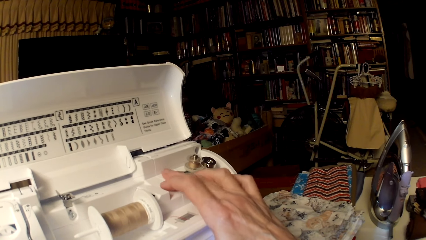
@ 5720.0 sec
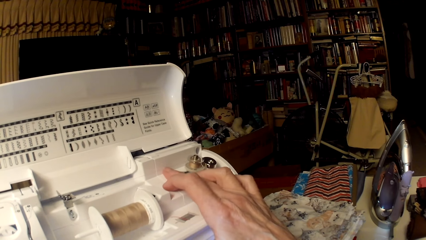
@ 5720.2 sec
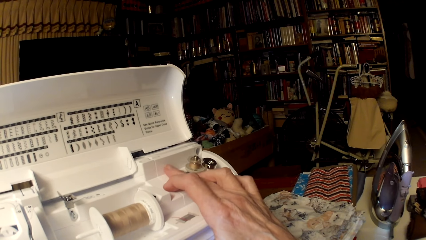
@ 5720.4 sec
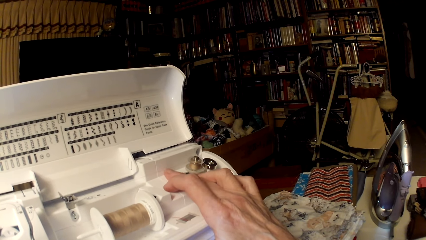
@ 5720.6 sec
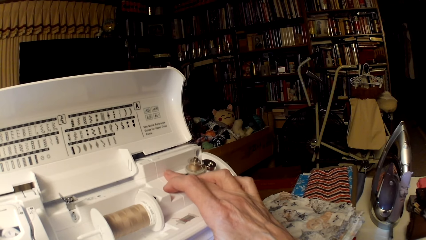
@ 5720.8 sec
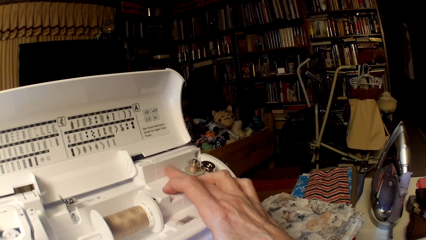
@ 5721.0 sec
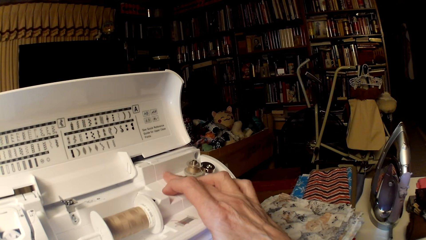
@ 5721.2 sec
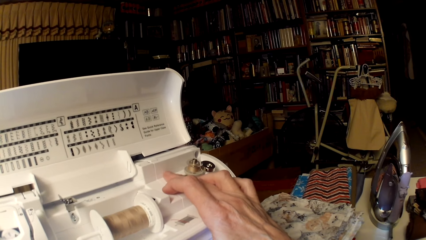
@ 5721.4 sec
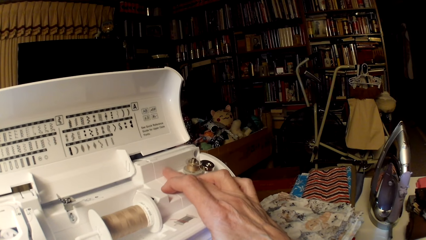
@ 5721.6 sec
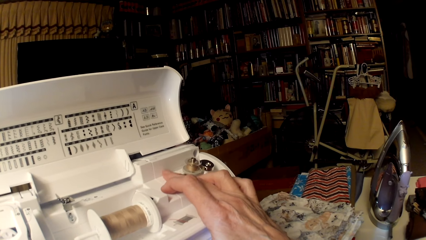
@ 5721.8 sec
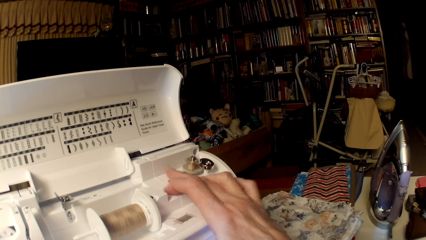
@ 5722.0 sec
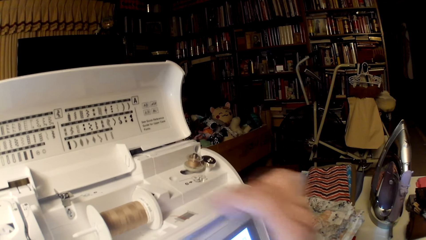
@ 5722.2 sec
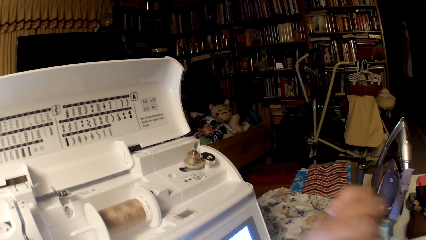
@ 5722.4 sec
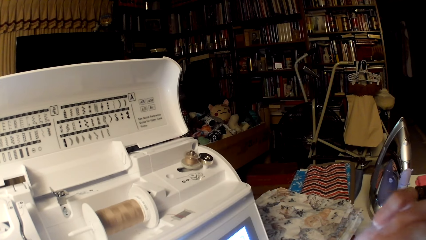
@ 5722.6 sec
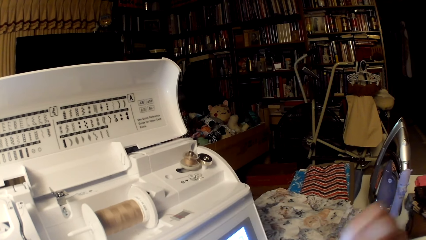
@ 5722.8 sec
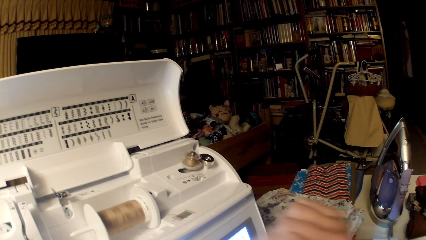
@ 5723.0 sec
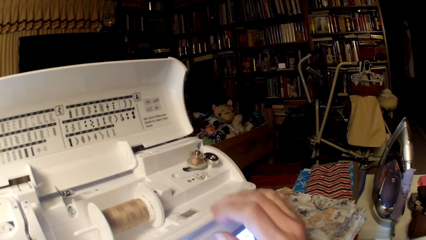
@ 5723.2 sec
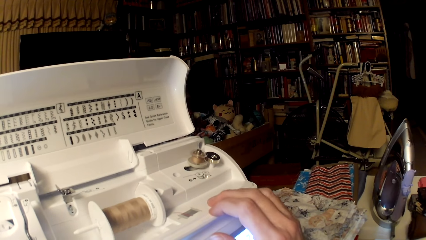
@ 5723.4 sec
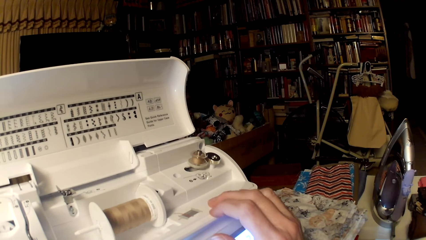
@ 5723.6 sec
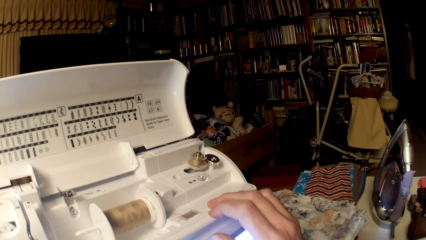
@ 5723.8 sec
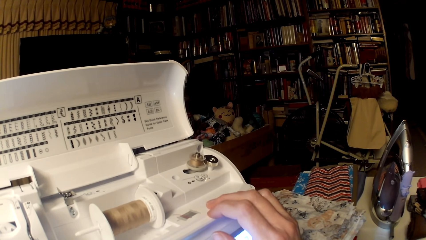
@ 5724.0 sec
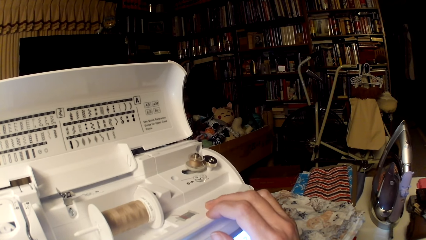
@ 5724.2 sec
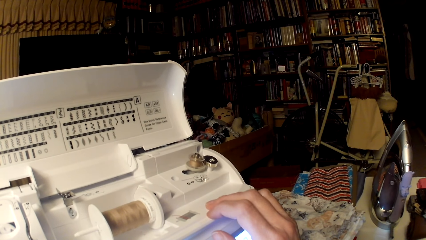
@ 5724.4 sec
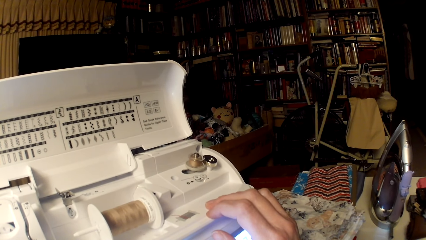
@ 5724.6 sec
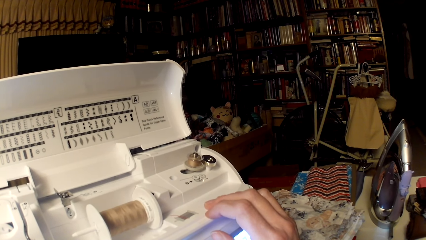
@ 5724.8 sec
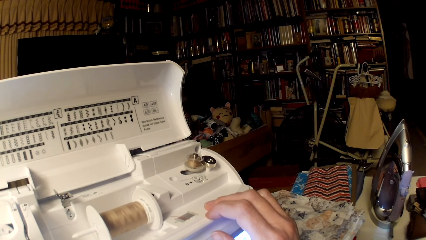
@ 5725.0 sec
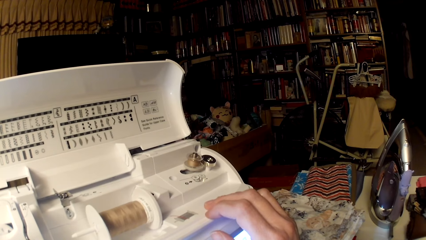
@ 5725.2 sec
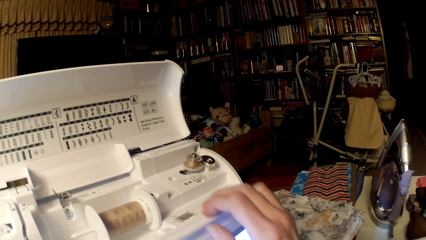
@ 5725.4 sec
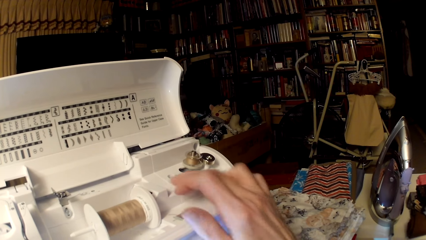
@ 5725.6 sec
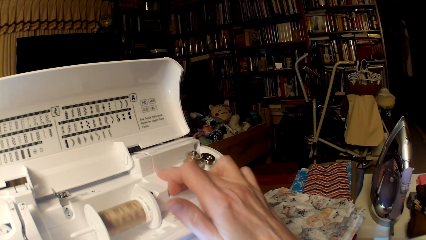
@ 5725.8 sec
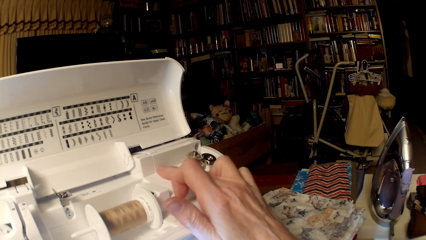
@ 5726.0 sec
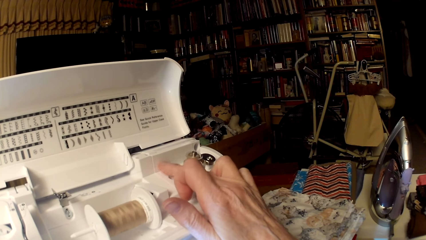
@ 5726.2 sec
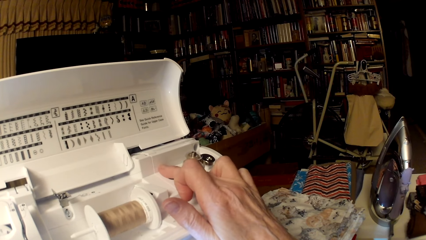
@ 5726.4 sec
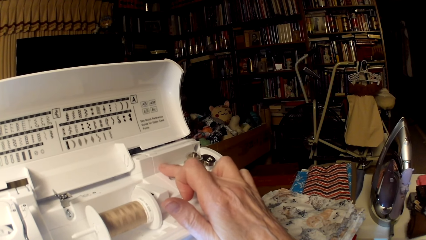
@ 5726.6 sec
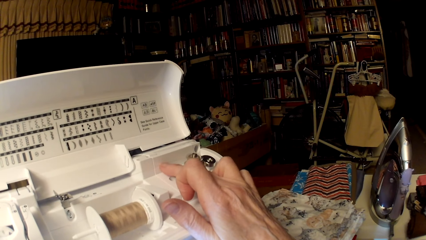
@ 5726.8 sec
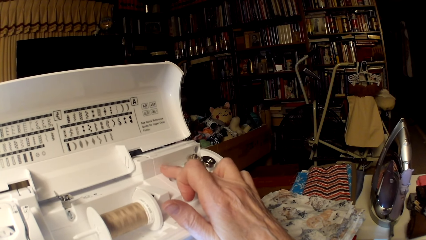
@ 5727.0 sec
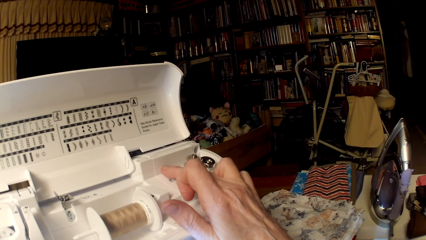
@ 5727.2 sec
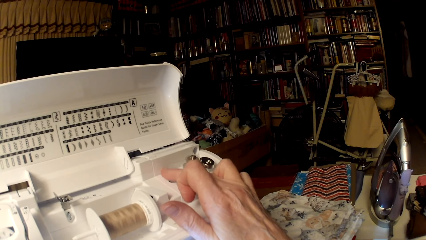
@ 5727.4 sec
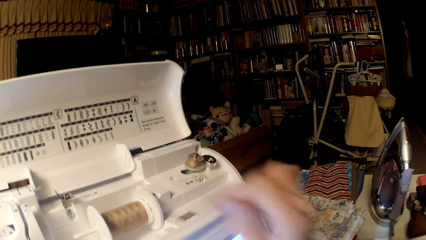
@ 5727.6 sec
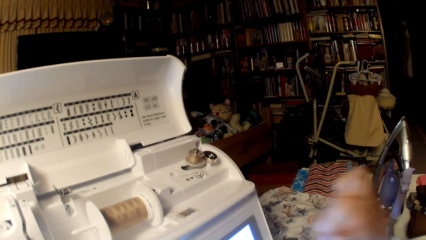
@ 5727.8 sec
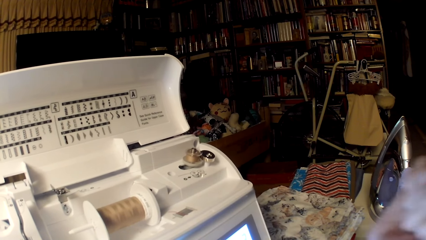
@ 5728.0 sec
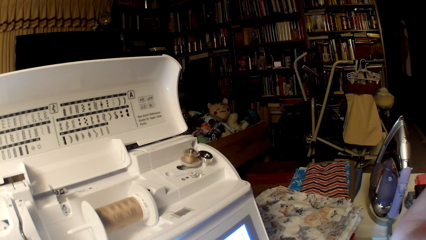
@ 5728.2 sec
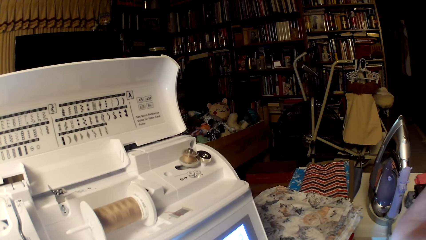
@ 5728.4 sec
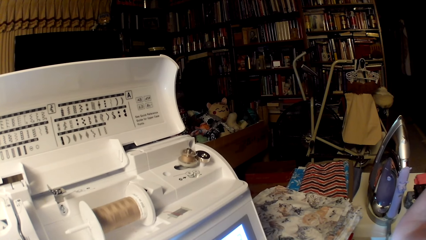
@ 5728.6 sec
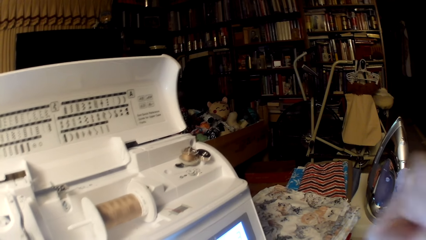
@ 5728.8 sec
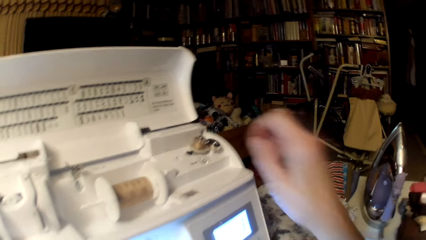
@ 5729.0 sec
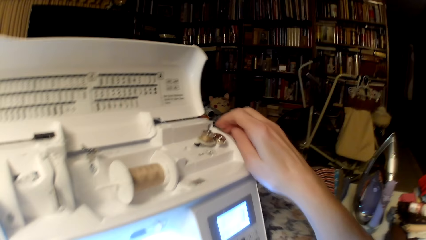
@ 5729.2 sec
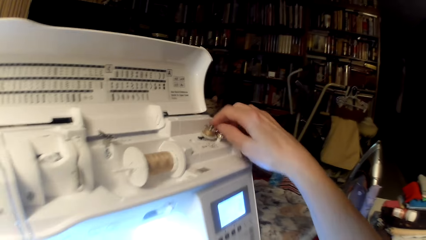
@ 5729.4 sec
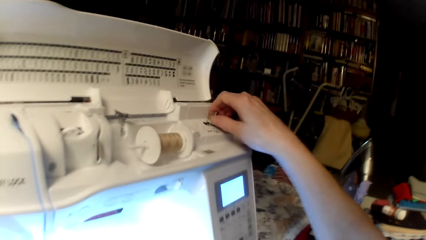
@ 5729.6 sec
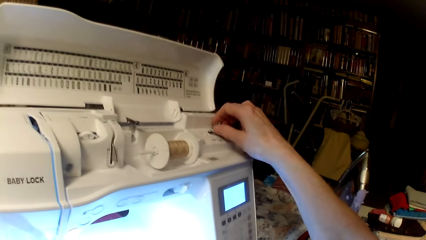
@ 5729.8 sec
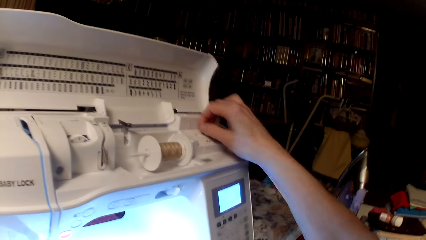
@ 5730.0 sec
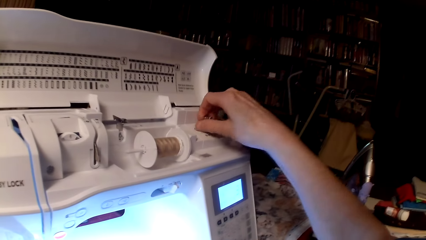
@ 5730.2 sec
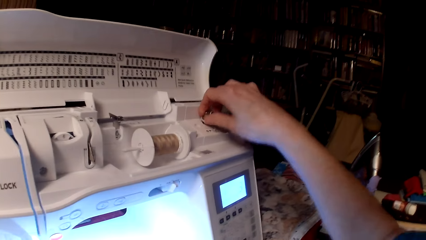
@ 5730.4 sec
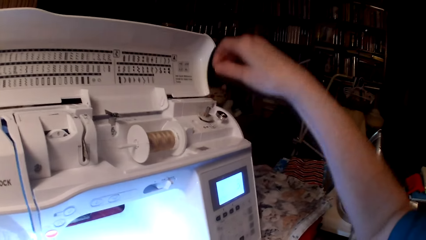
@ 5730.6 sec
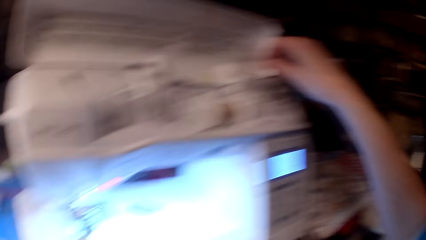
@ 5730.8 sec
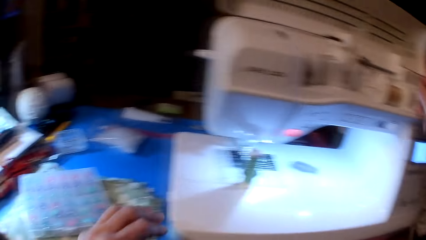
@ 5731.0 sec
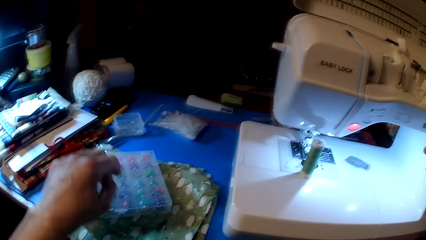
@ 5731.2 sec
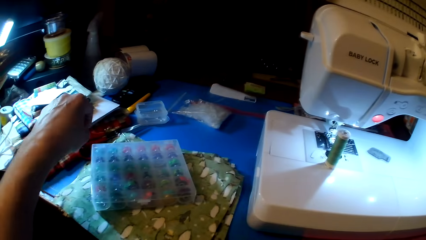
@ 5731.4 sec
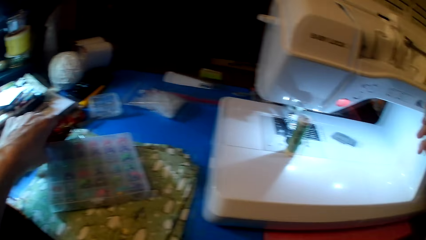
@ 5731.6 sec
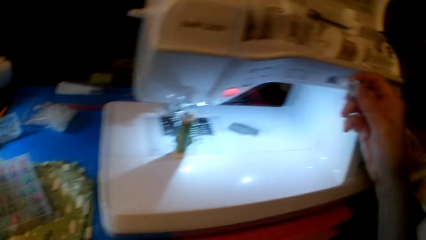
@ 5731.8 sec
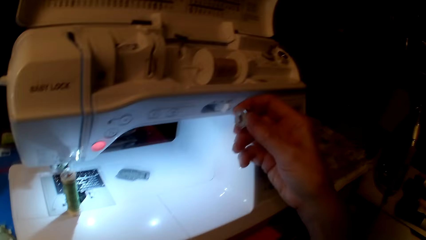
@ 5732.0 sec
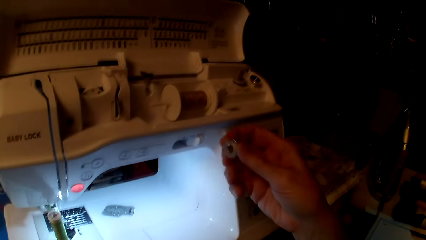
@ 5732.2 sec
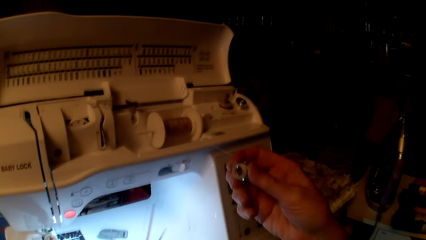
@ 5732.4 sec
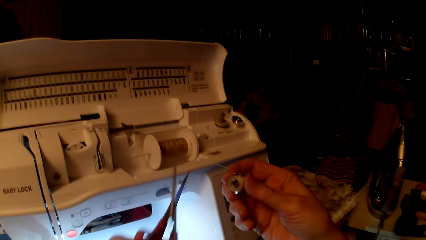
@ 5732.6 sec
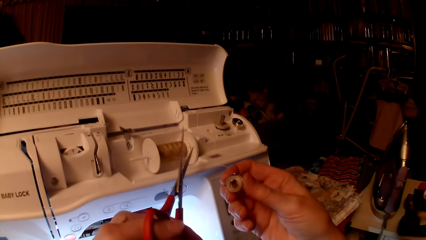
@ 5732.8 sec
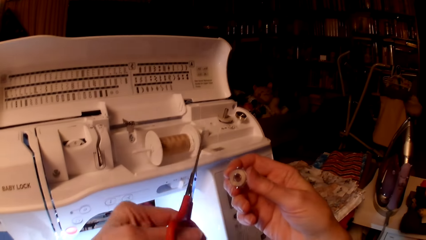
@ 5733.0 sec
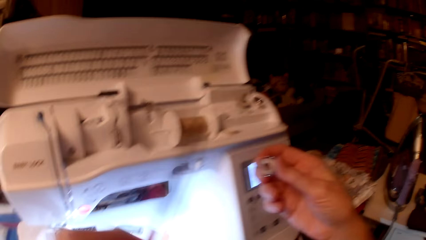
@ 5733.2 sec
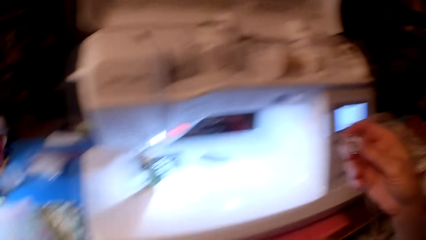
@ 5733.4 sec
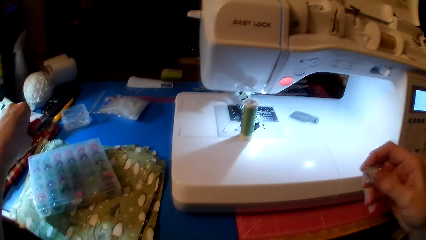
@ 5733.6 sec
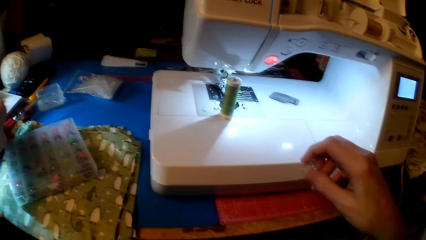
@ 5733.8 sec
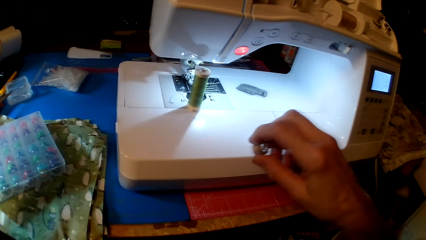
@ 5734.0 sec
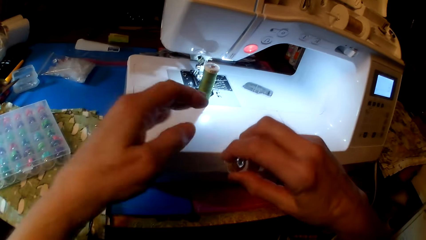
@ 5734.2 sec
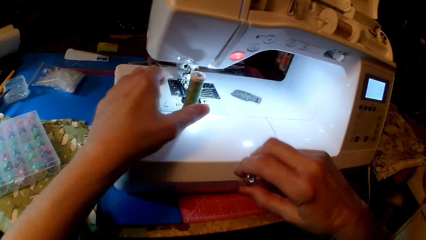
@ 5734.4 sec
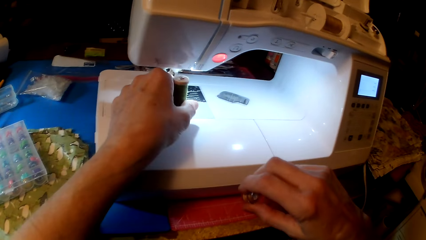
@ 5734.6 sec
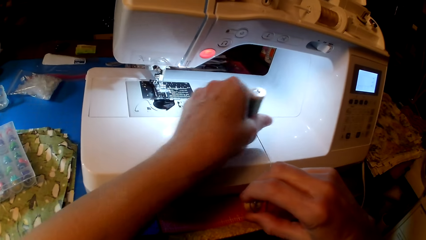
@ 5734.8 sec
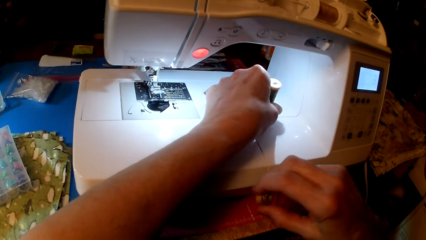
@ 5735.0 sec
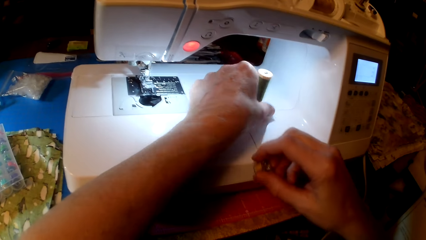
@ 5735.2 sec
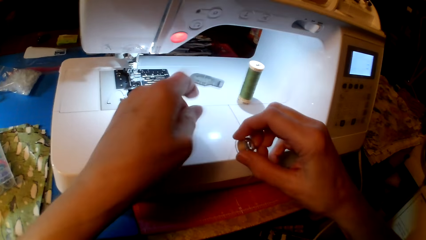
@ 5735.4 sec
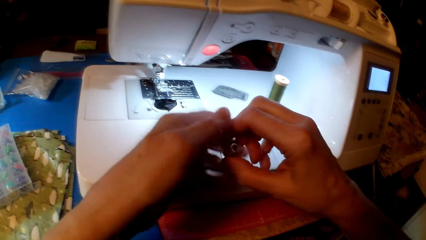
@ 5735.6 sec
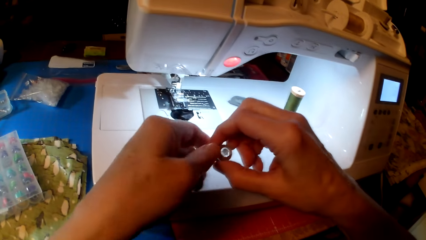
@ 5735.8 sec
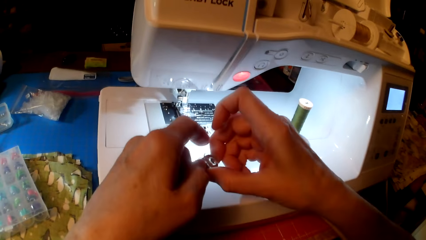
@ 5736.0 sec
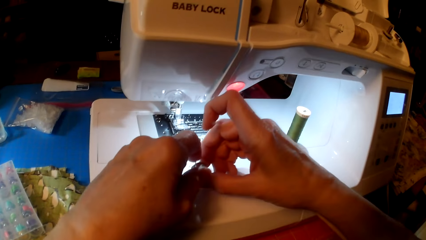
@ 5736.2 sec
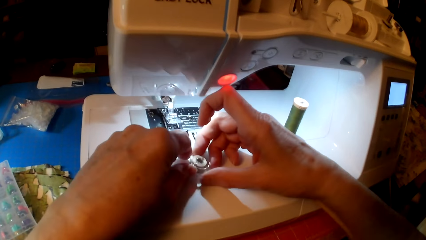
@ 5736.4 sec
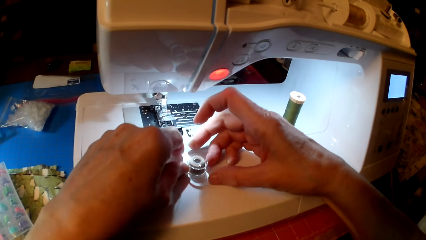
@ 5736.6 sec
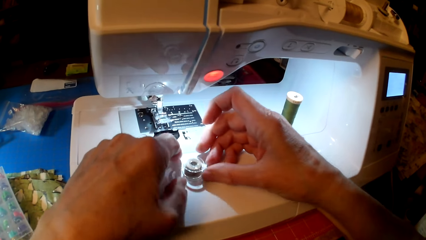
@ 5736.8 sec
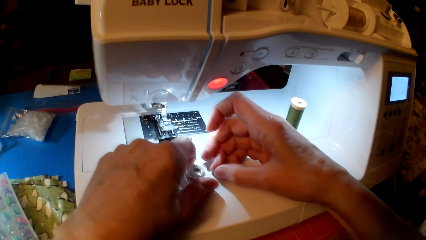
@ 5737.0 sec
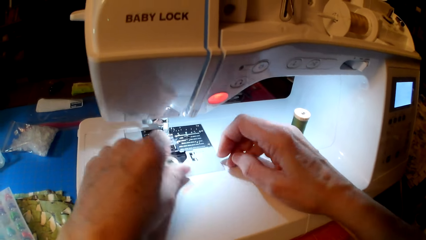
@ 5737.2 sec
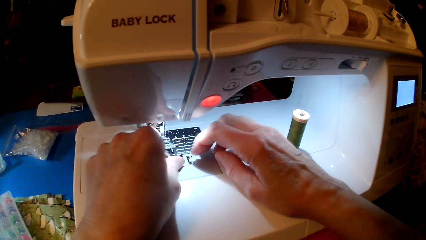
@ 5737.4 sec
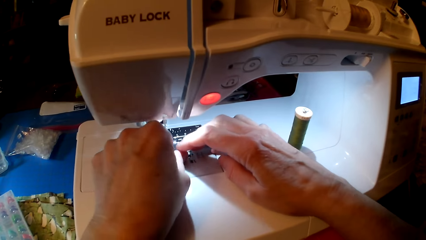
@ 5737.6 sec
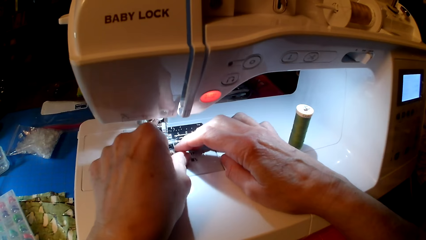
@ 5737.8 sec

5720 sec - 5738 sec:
The camera wearer holds the machine. They stretch the right hand. They hold the machine. They stretch the right hand. They remove the stop motion screw. They touch the bobbin winder spindle. They pick up the scissors. They cut the thread. They drop the scissors. They move the thread. They hold the bobbin winder.
